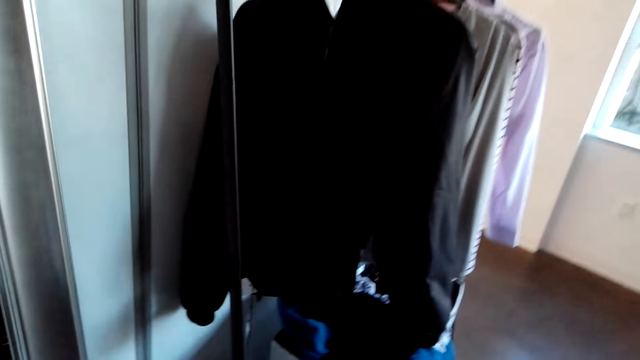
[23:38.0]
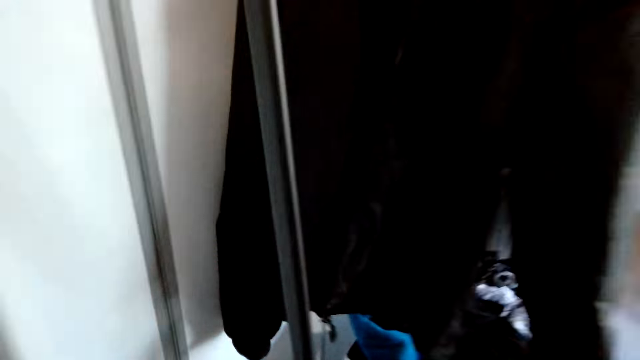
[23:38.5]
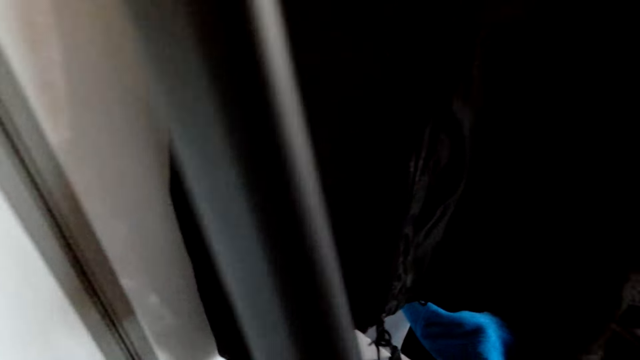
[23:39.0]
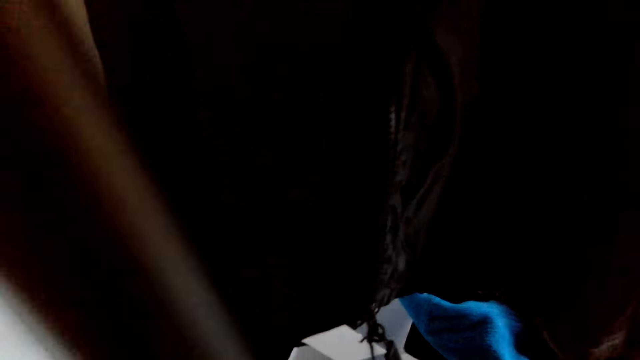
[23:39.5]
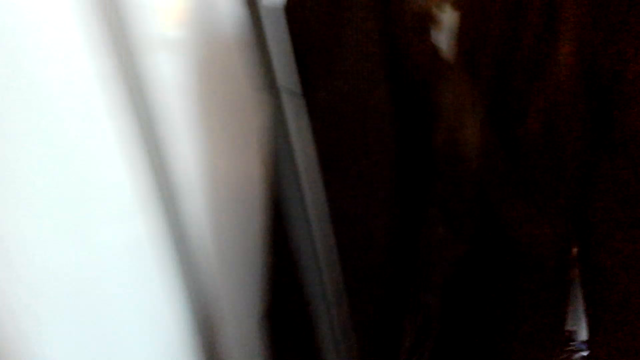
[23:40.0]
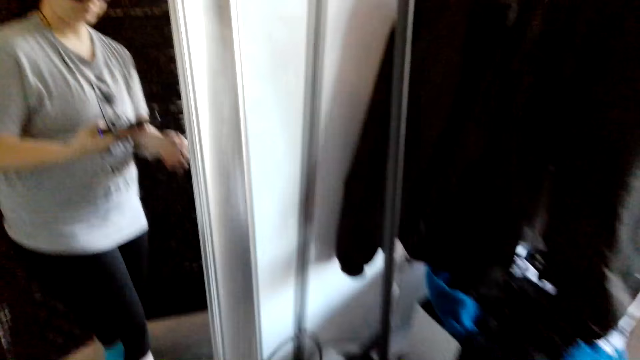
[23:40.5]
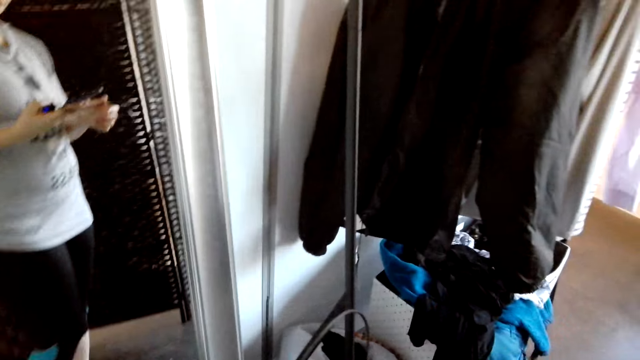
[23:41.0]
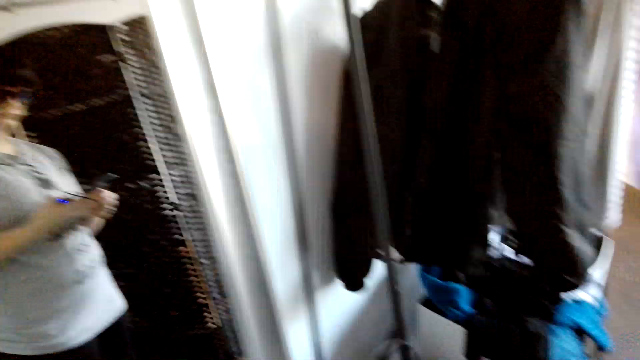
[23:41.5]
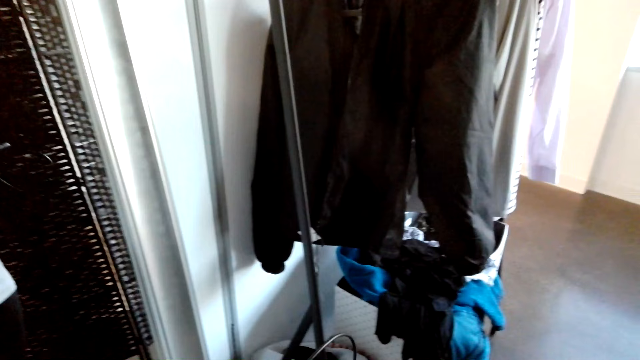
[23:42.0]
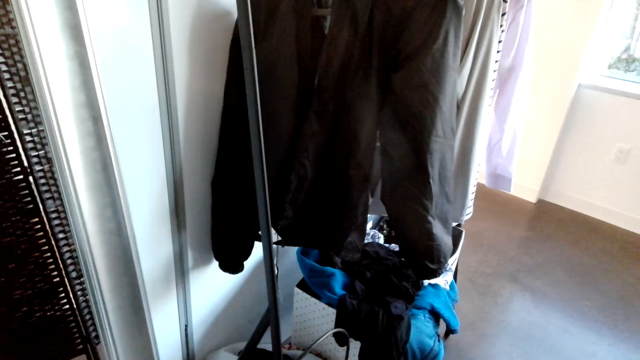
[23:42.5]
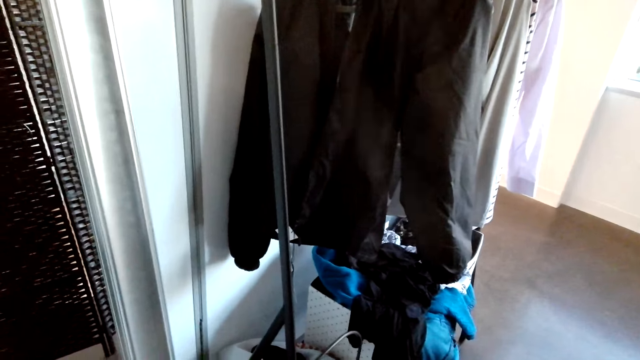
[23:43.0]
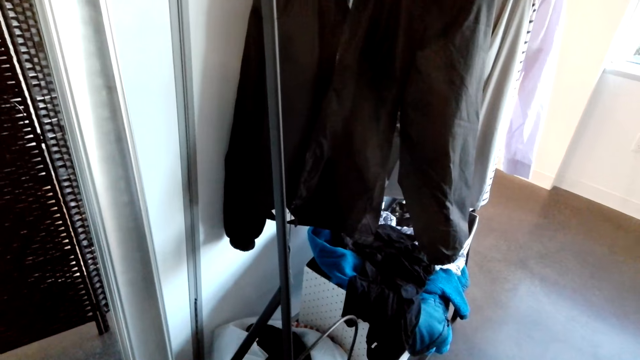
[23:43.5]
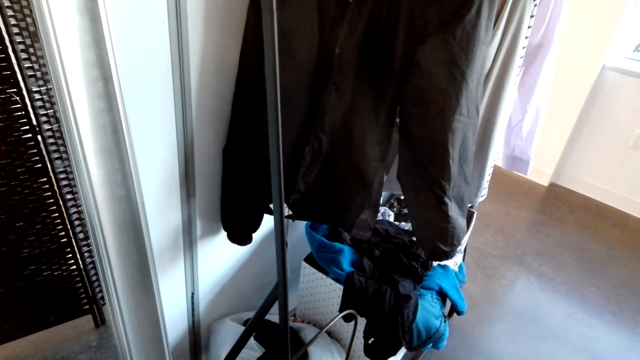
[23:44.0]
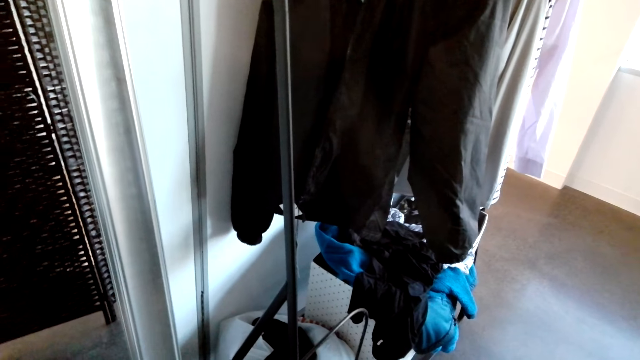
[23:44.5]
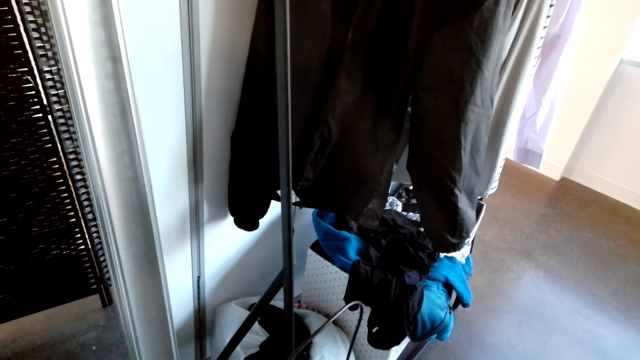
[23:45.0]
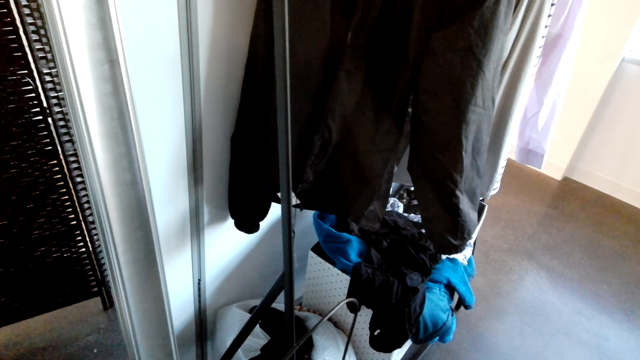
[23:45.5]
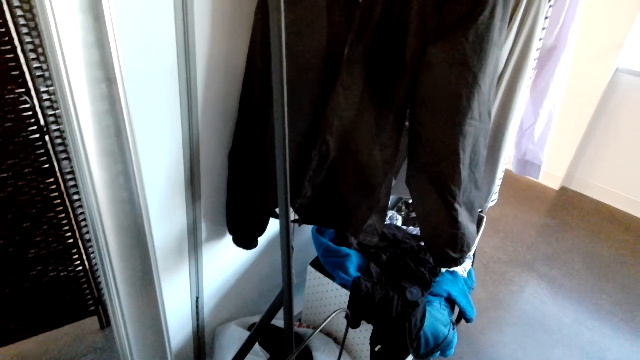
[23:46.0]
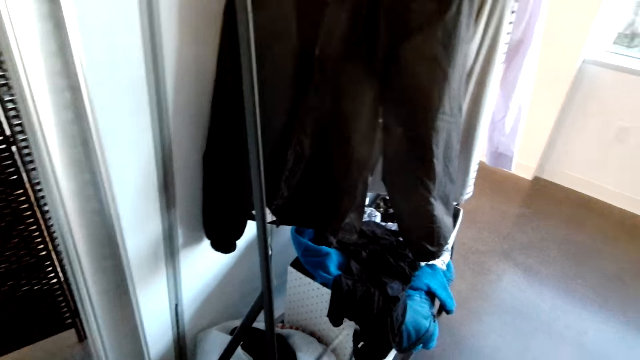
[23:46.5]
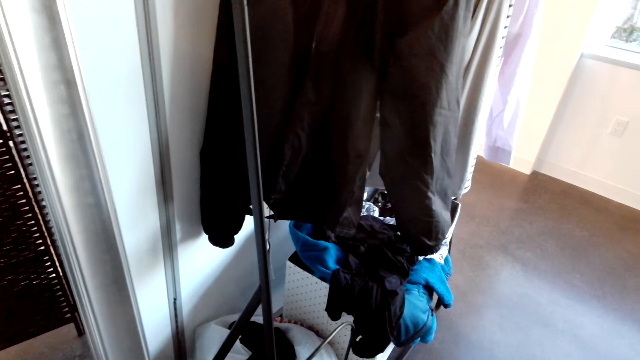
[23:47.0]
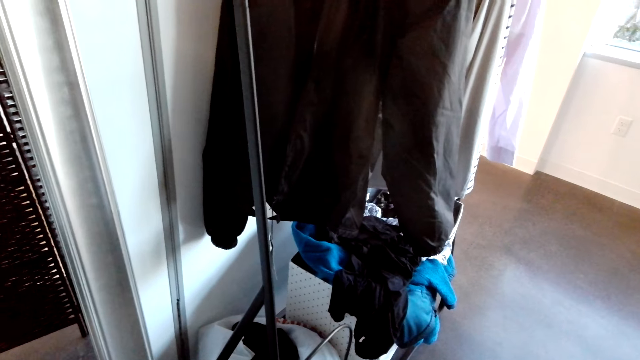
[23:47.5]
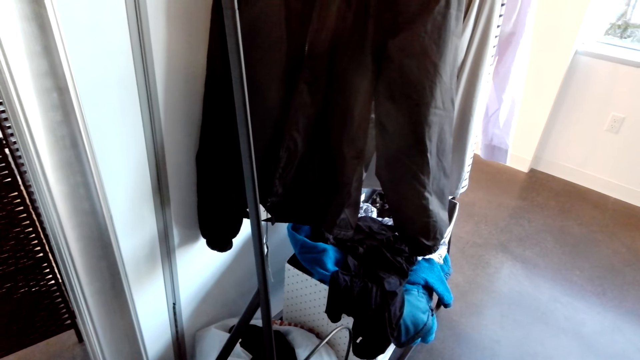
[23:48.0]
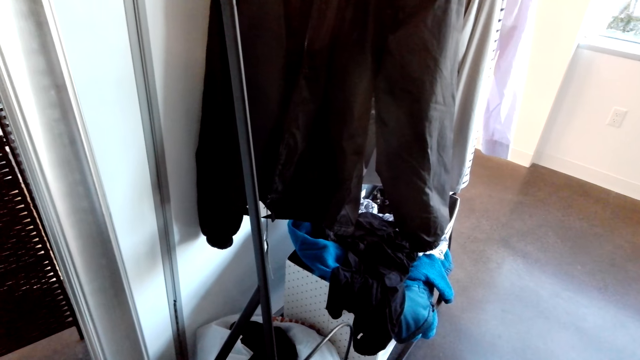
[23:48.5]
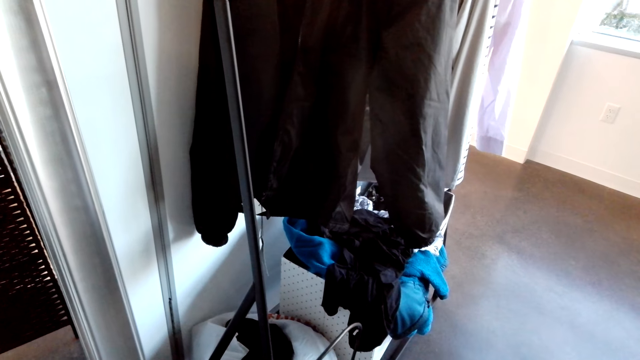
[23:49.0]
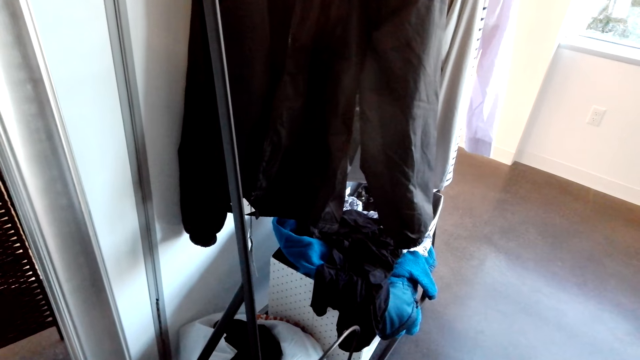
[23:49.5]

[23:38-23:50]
The camera wearer walks in the house. They stand in the house.

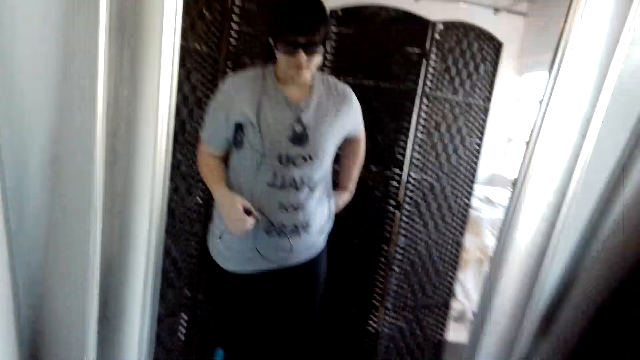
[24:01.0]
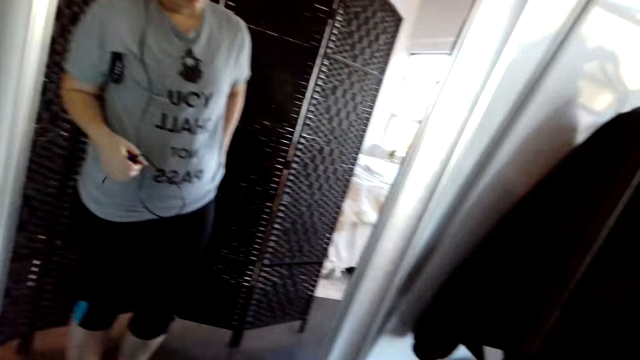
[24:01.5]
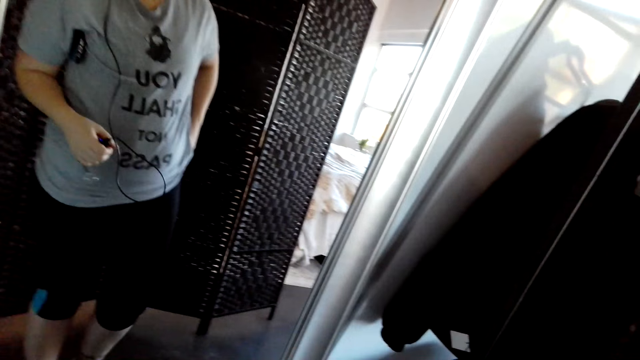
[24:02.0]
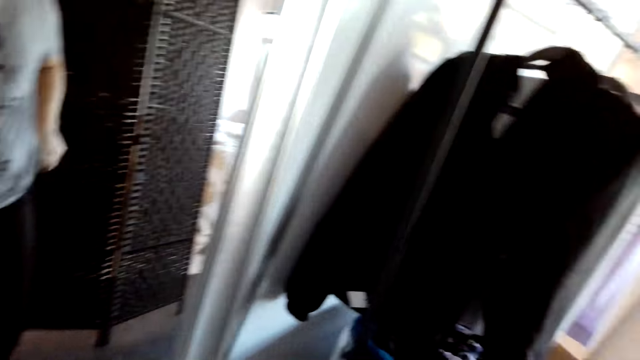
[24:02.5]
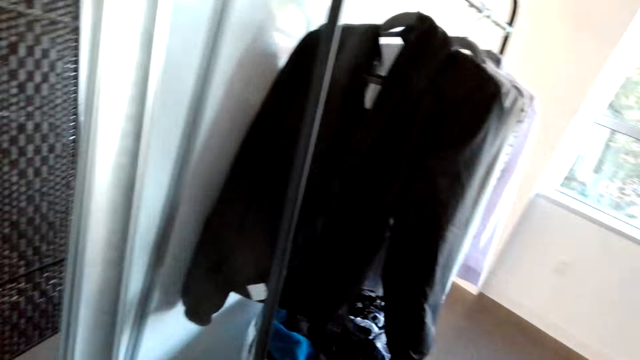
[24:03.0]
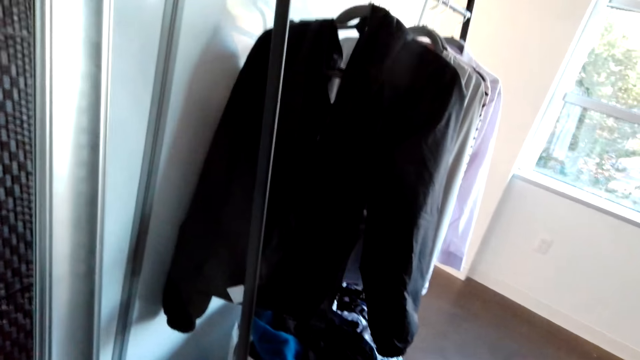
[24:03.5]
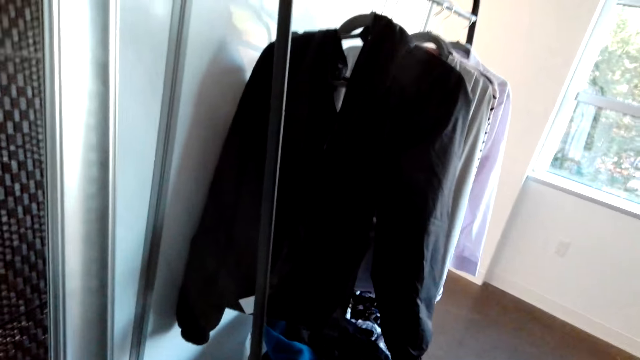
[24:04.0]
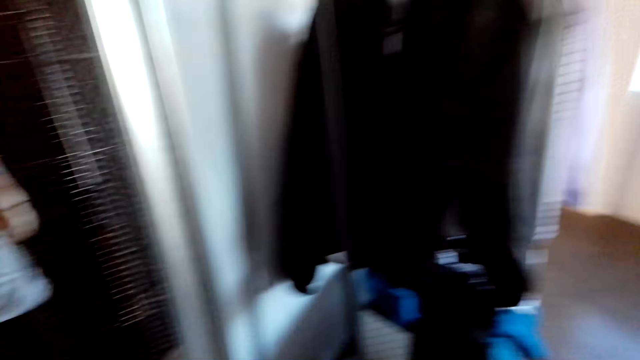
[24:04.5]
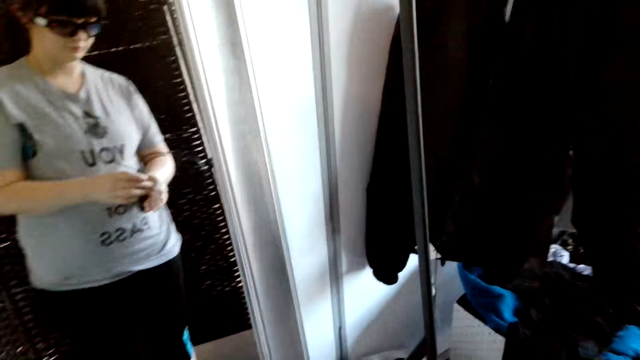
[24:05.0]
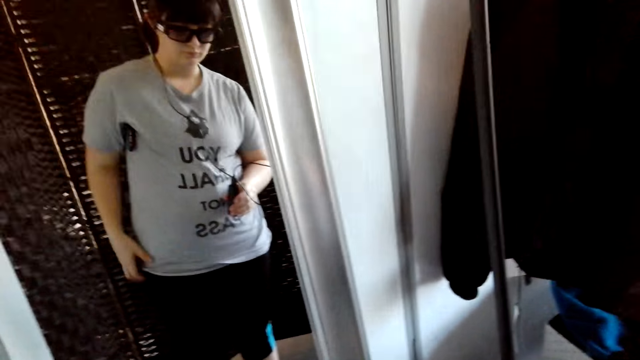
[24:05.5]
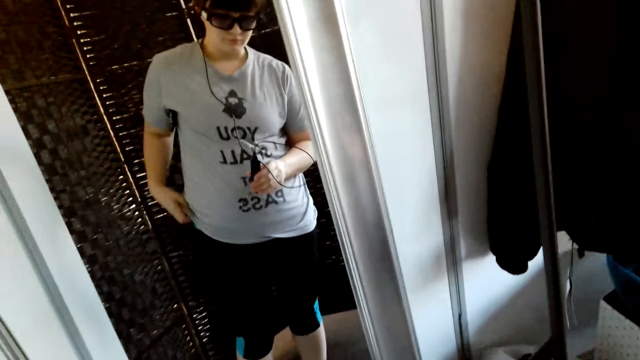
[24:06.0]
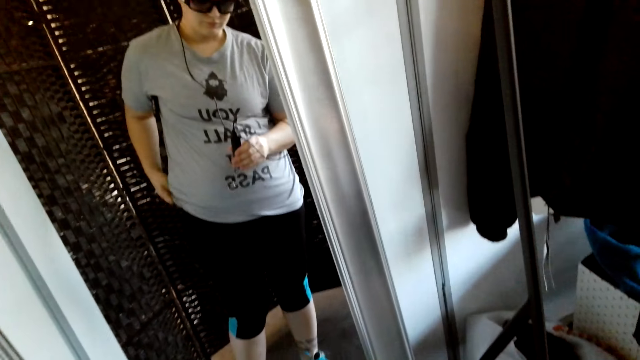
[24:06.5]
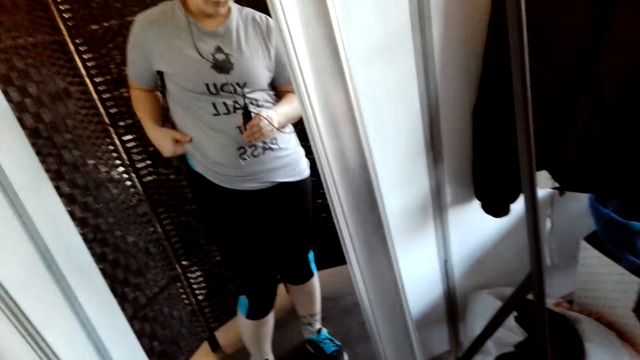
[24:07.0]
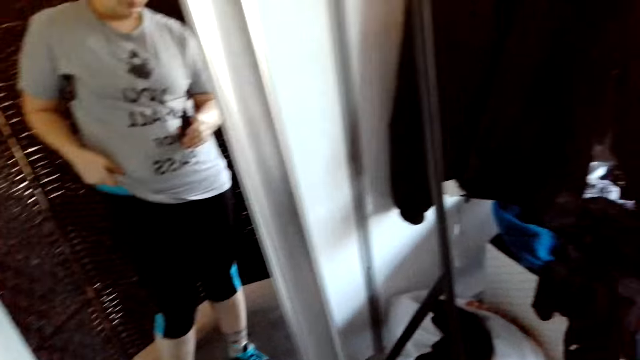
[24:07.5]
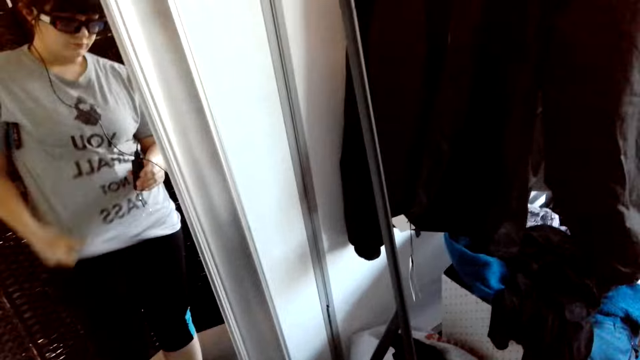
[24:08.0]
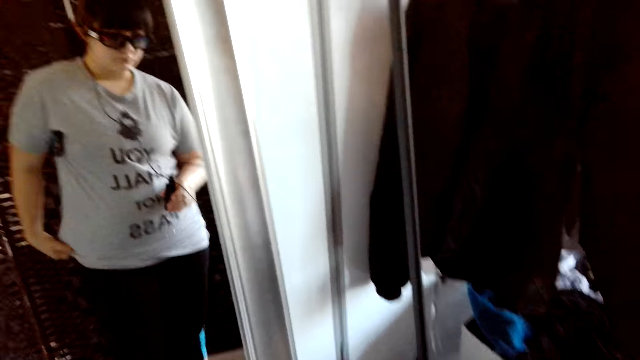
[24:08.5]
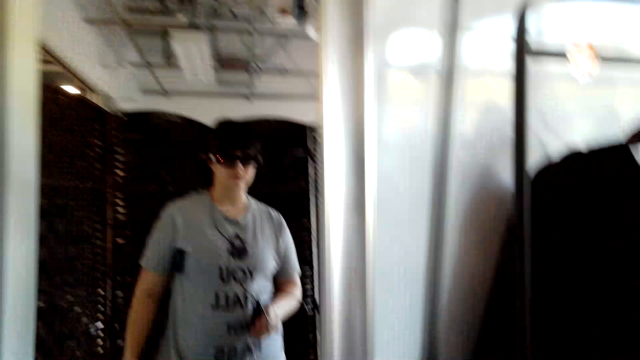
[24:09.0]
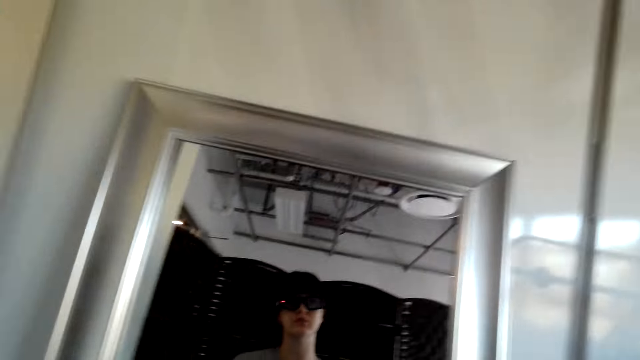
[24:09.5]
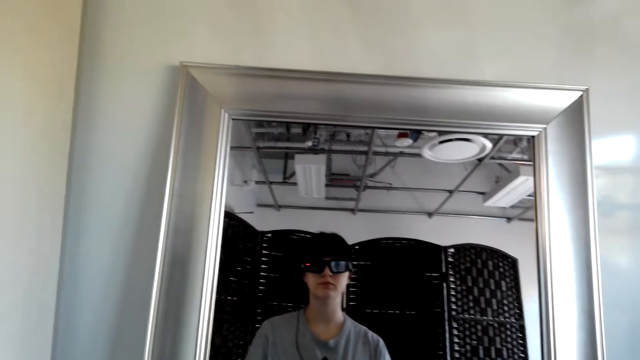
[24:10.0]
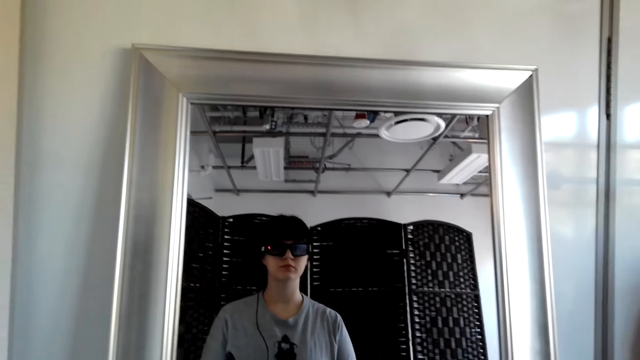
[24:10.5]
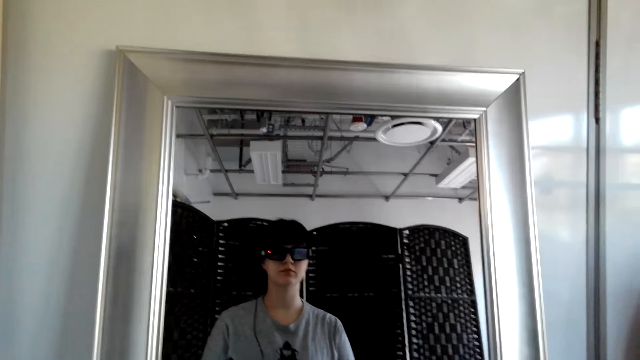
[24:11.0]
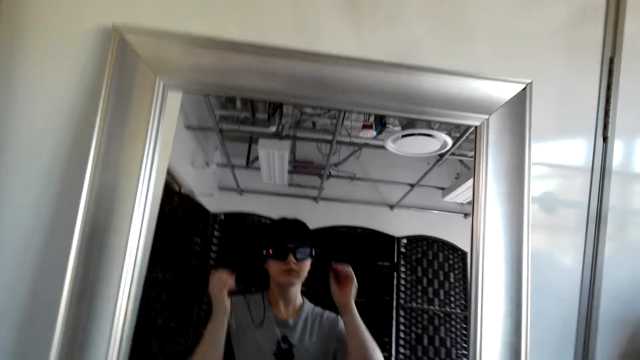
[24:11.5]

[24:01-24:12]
The camera wearer pulls down her t-shirt. She holds something in the hands, stands in front of the mirror and looks at herself in the mirror. She holds something in the hands. She pulls down her t-shirt. She stands in front of the mirror and looks at herself in the mirror. She stretches the t-shirt with the left hand.
